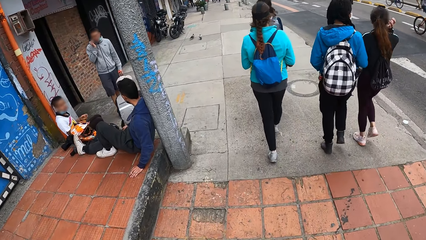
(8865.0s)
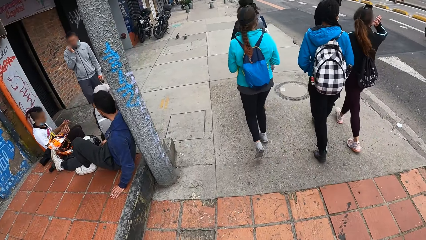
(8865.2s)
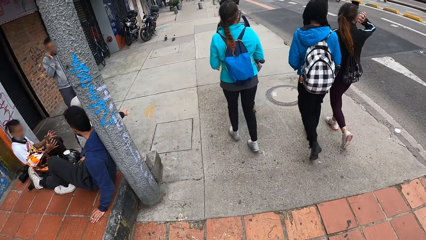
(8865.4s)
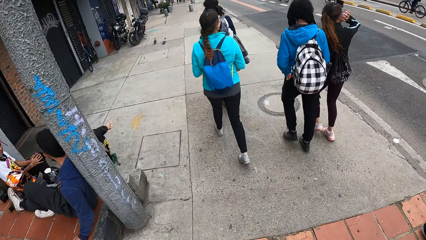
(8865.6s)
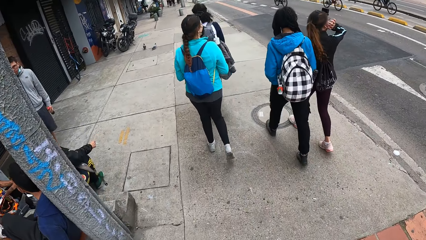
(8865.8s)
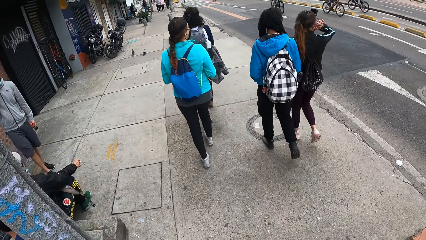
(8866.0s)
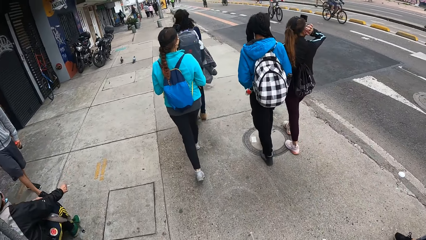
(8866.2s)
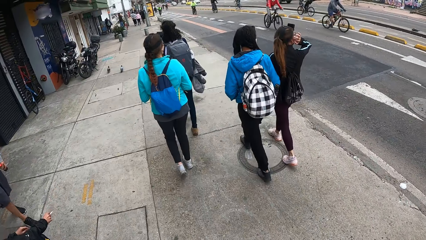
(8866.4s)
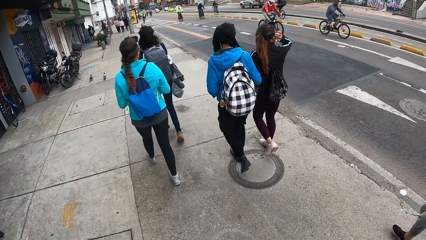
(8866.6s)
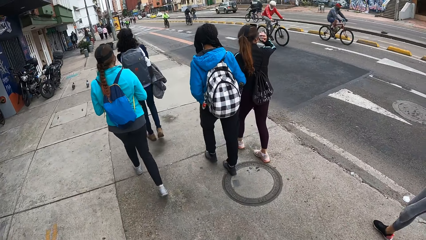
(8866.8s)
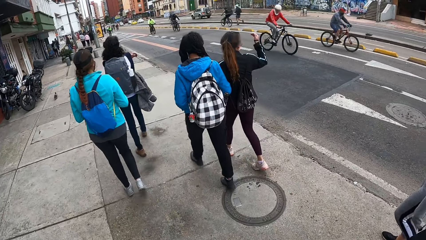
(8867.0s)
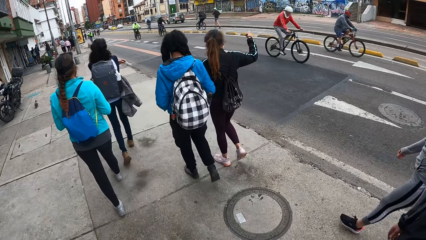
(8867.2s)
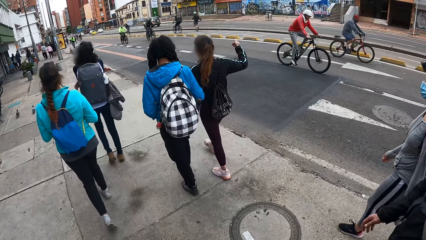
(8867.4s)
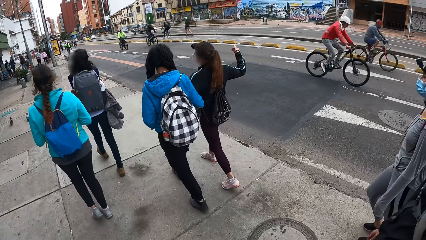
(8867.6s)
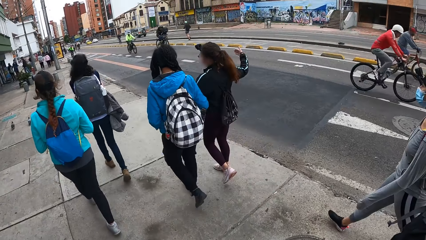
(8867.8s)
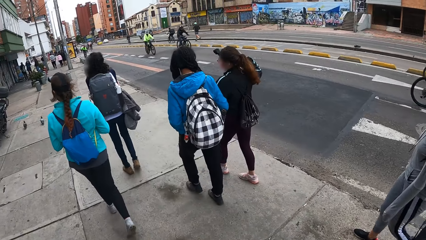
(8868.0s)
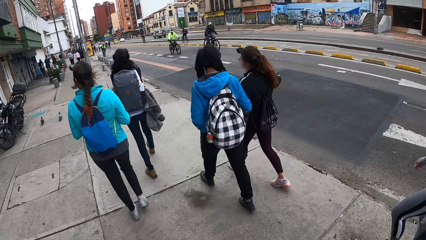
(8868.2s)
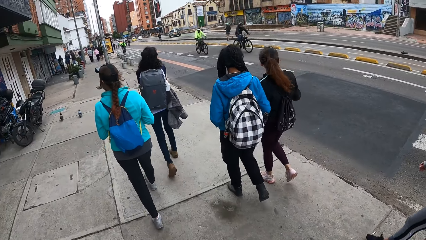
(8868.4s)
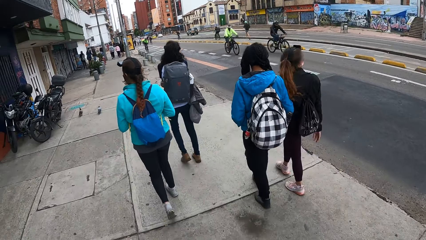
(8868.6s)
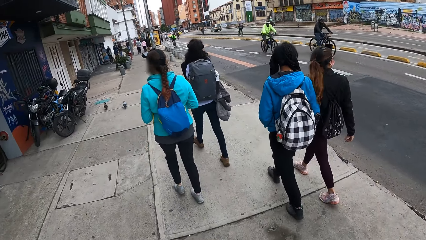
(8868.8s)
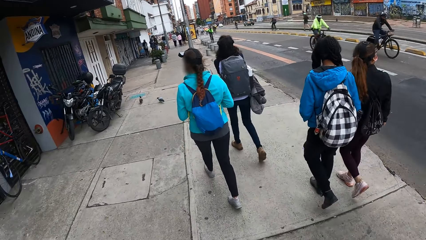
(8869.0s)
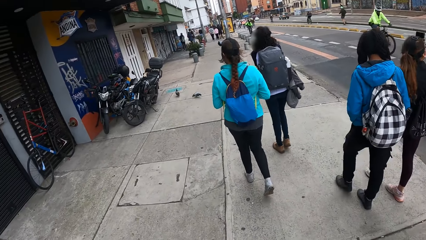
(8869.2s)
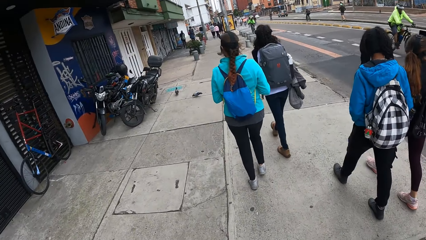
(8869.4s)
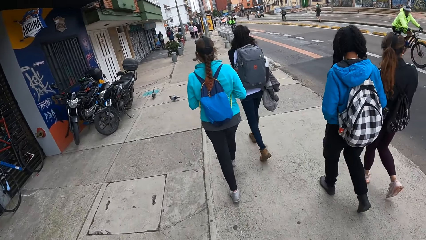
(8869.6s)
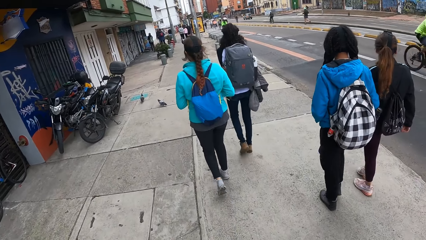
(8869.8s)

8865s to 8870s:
A woman touches her hair with her right hand.

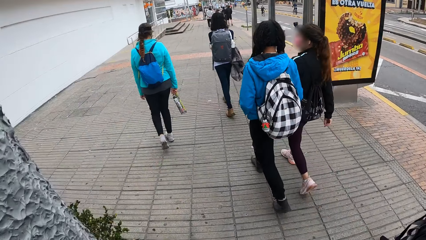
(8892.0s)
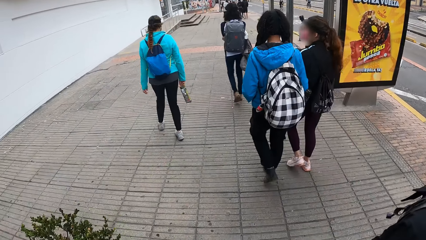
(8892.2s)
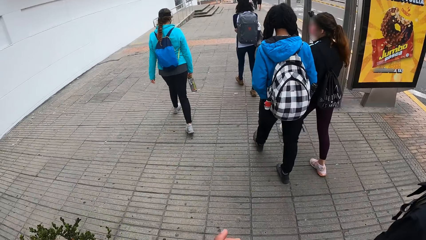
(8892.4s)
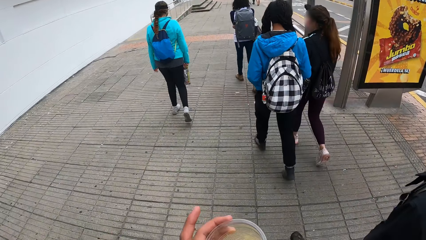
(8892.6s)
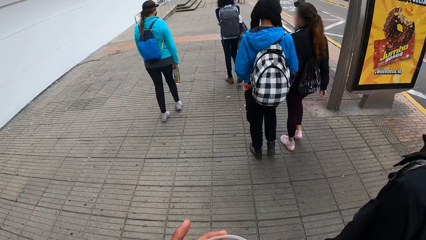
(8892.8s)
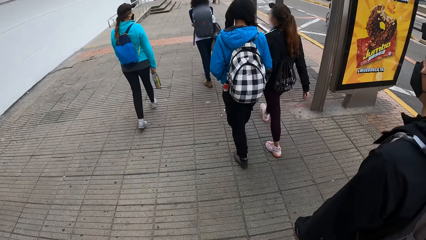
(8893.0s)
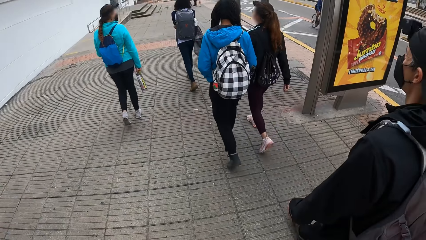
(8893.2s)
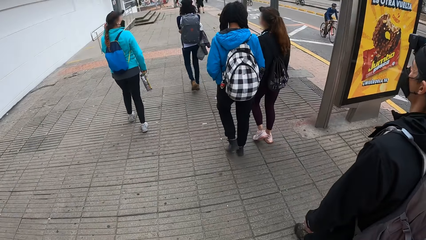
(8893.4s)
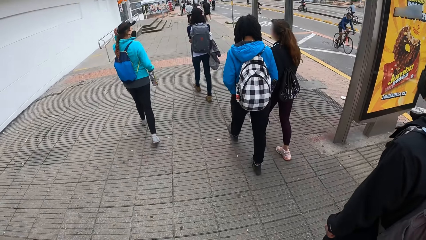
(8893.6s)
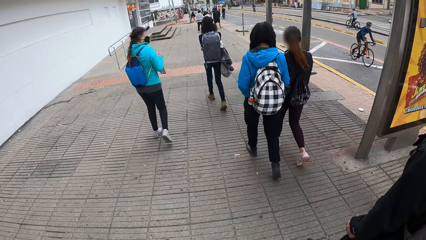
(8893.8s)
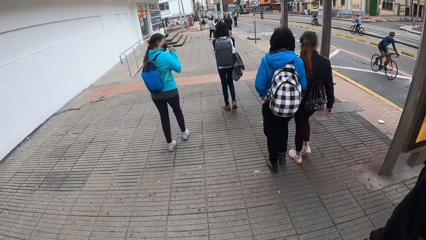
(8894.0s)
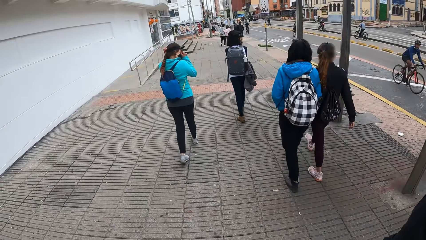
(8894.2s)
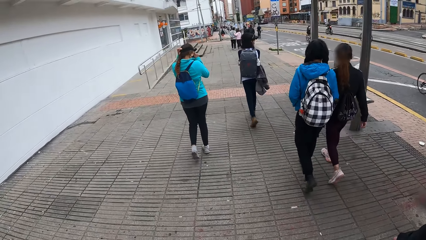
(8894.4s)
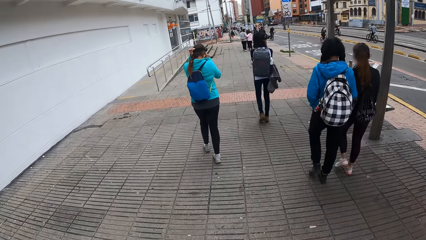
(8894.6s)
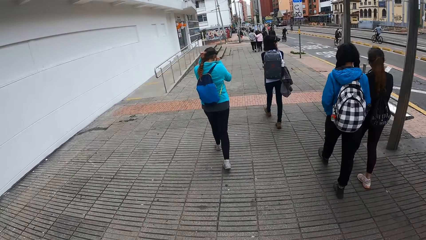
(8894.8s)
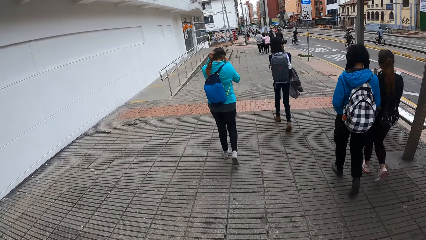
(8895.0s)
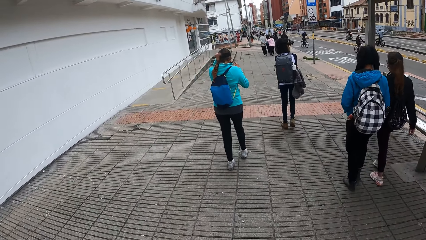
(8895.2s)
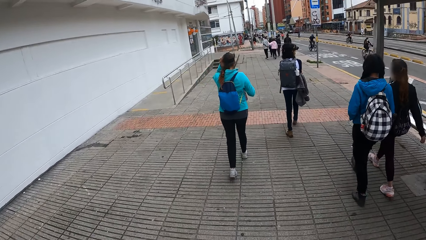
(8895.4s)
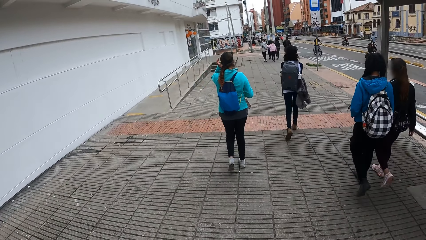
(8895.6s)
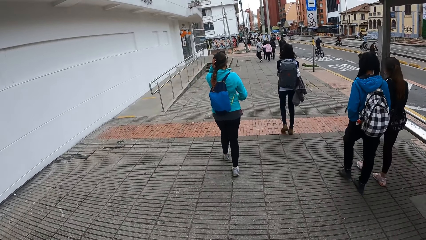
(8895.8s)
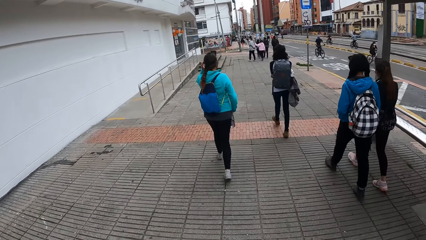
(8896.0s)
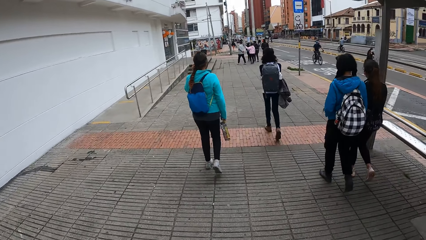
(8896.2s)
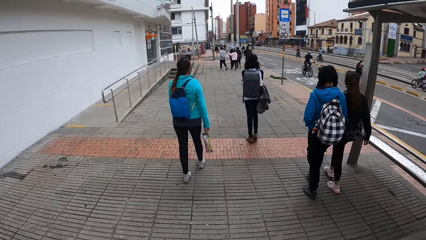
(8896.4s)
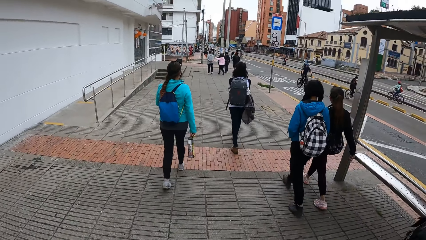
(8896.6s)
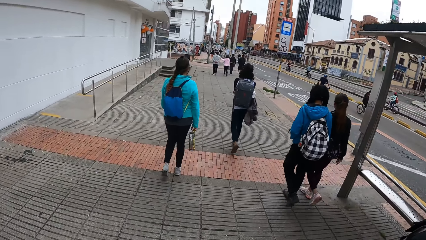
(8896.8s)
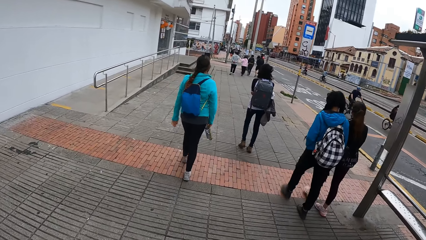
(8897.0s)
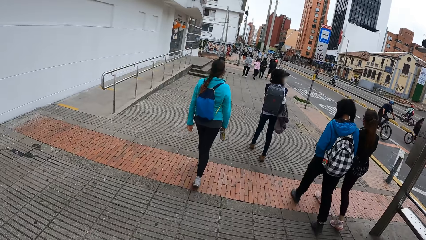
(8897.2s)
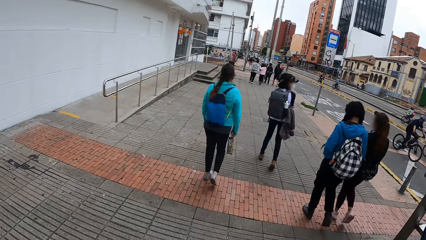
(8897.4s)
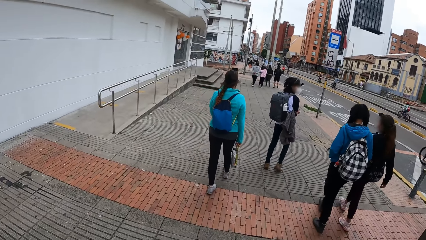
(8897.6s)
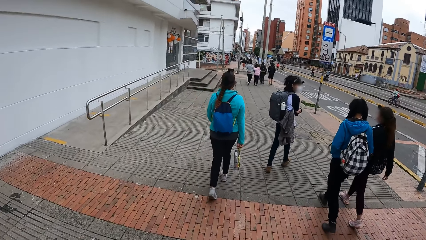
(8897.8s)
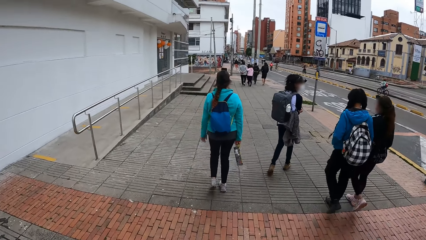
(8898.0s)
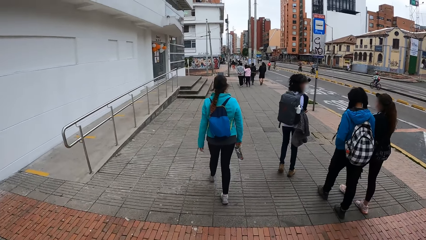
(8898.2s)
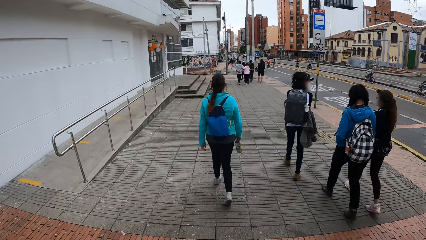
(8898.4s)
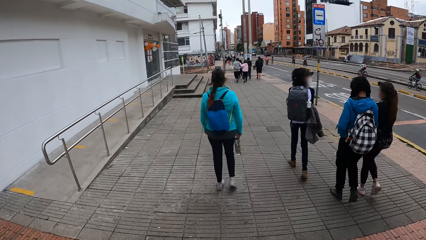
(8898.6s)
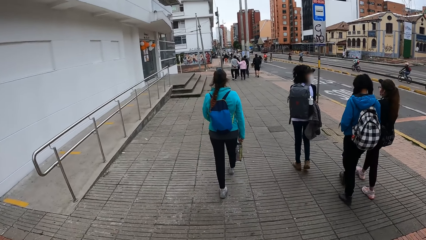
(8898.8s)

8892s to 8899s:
The woman touches her hair with her left hand. The woman touches a mask on her face with her right hand.

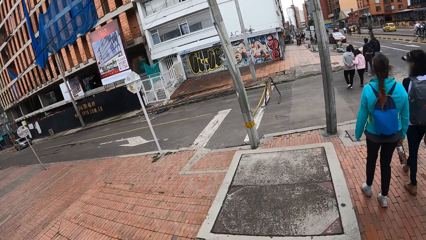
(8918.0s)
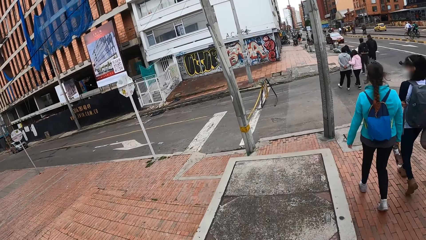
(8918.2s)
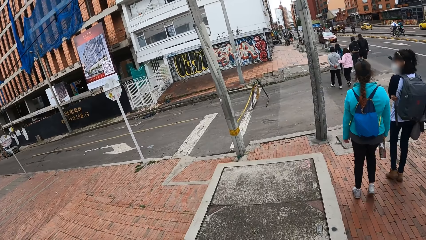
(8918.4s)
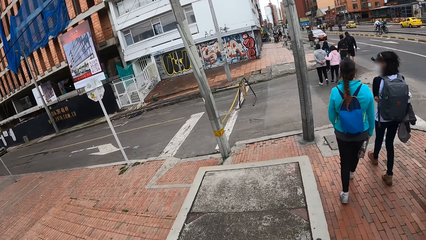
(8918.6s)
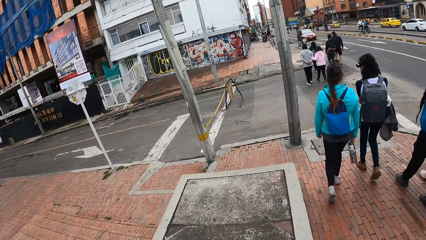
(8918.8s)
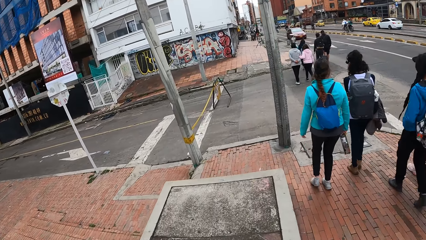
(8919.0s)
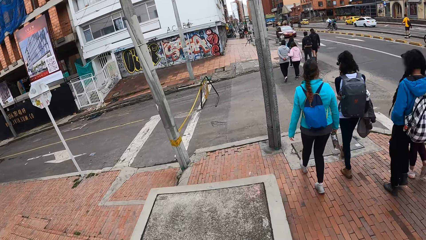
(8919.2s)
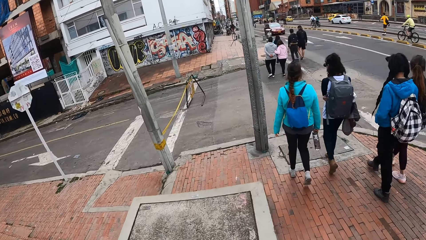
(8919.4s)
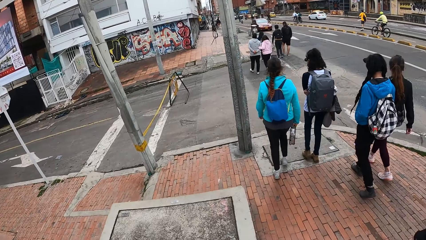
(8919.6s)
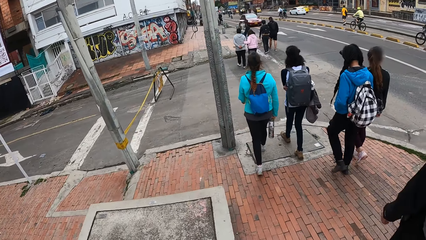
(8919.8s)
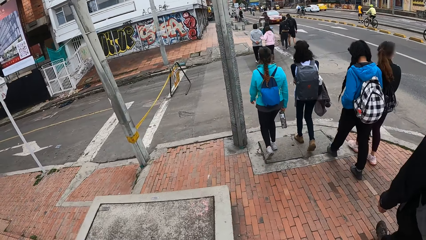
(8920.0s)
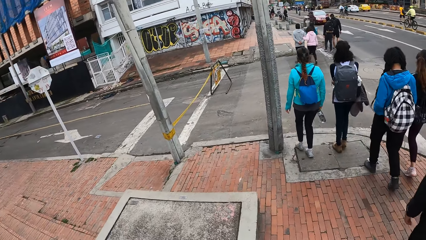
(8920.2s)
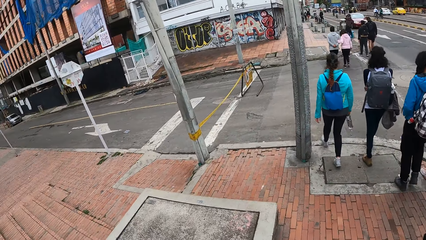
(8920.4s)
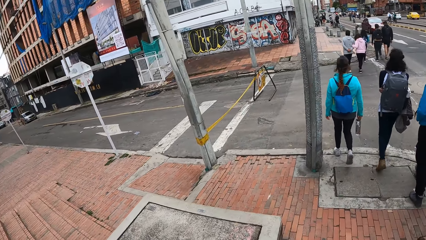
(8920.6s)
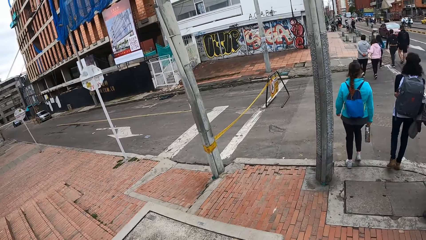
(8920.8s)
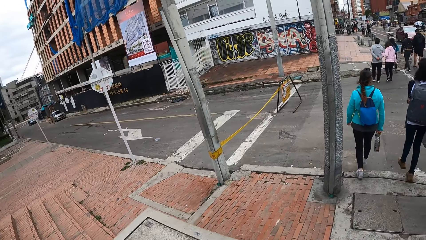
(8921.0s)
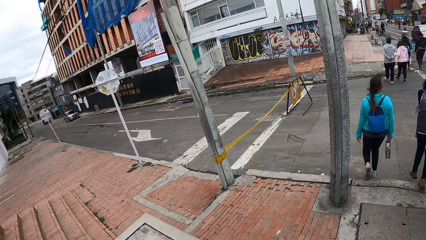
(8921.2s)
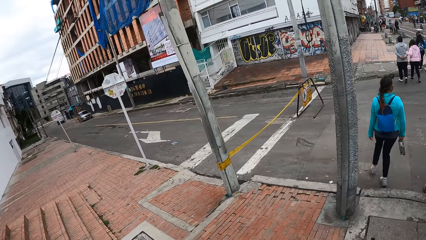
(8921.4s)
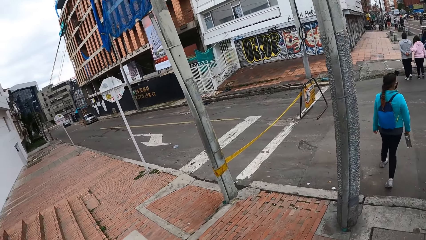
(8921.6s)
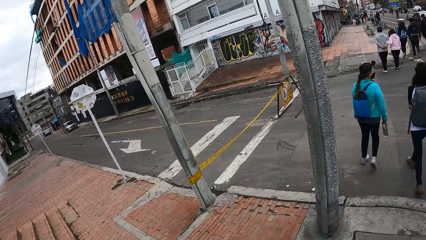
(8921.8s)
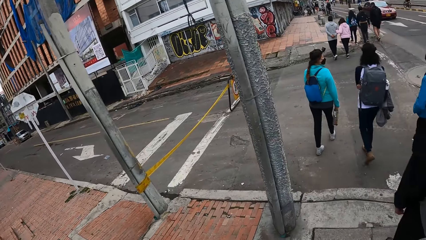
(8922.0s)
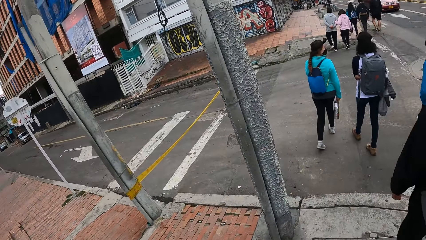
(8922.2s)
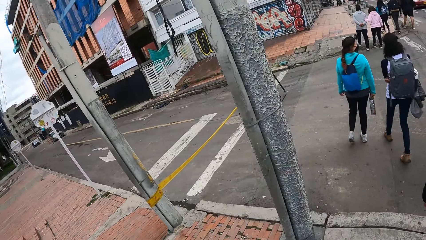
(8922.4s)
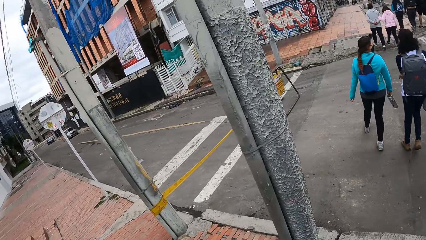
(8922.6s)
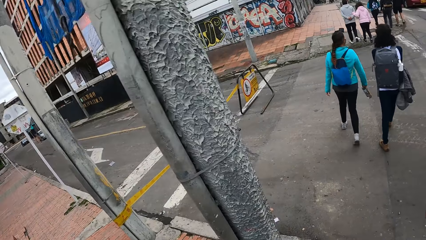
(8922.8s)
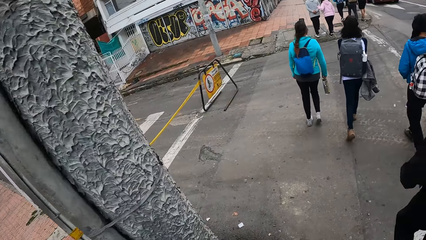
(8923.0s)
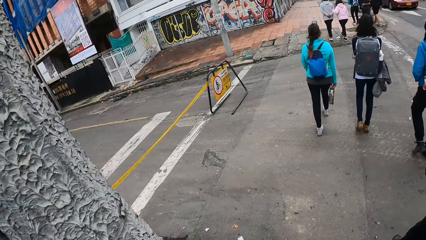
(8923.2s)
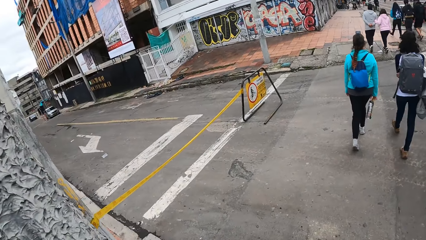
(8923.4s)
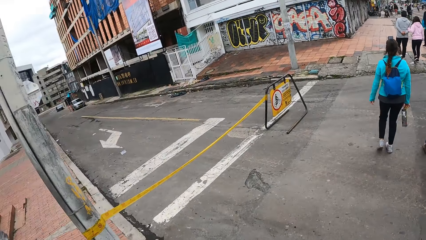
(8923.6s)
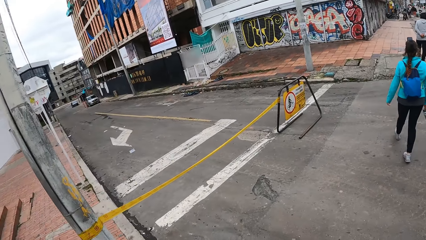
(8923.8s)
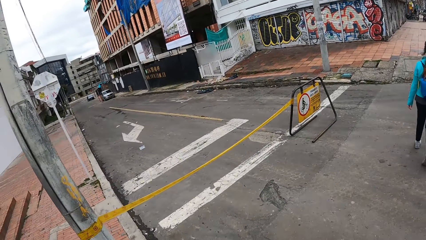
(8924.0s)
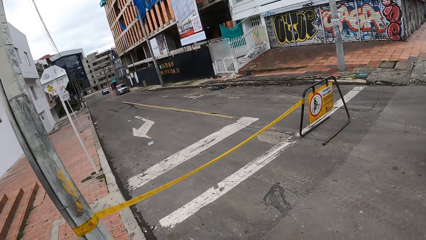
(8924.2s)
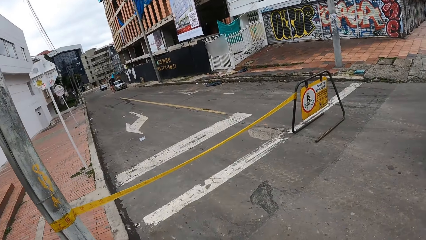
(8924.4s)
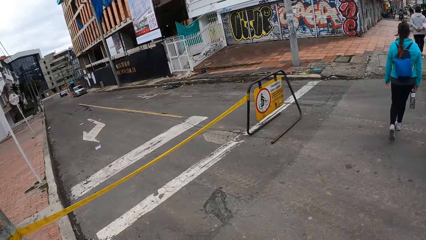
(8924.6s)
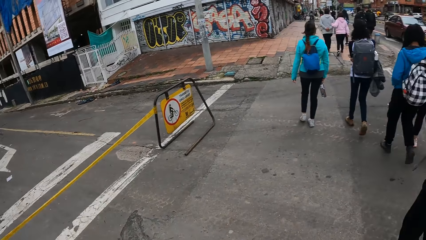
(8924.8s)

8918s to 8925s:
The camera wearer crosses a road with the group of people.
